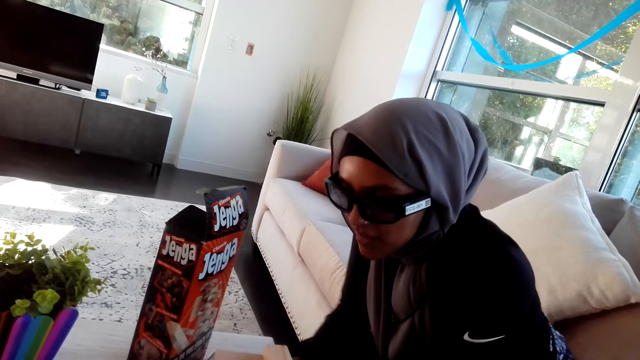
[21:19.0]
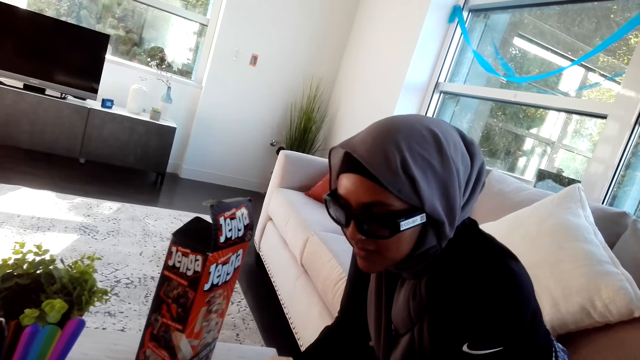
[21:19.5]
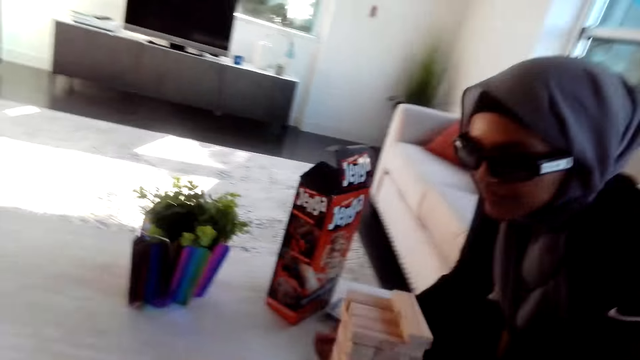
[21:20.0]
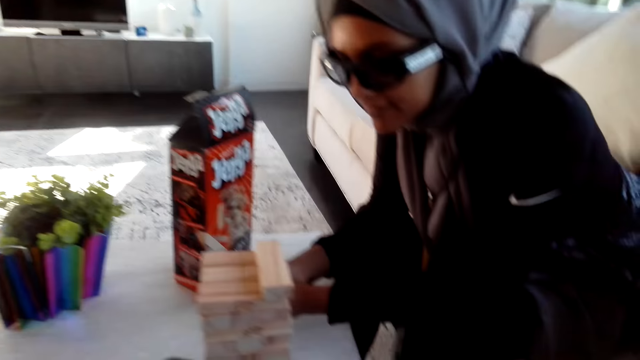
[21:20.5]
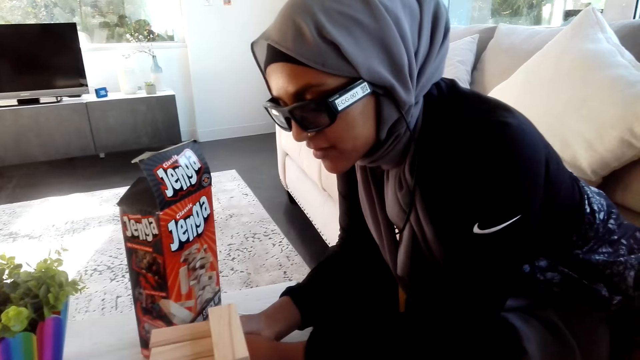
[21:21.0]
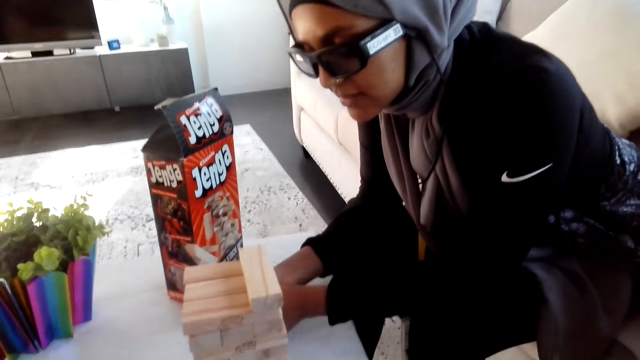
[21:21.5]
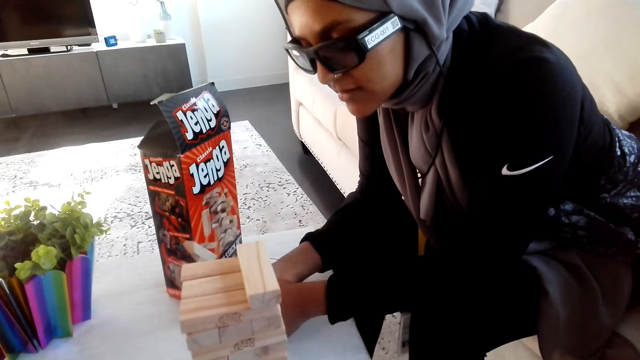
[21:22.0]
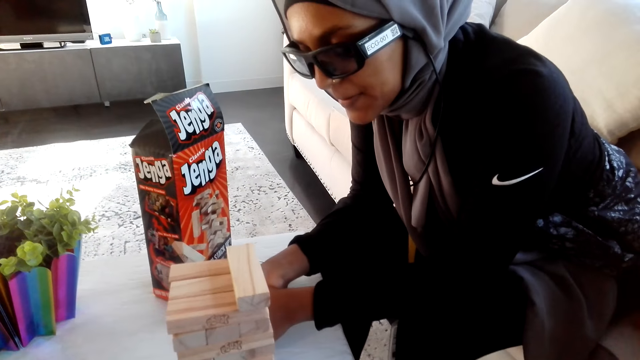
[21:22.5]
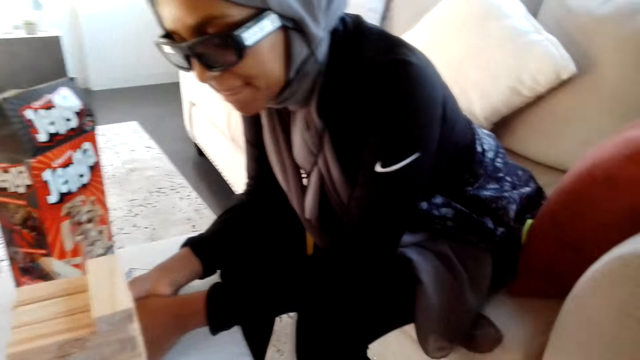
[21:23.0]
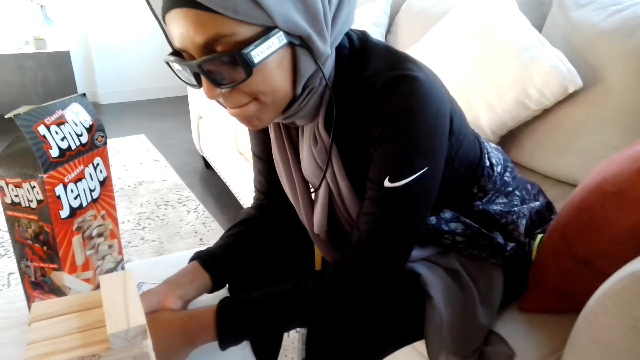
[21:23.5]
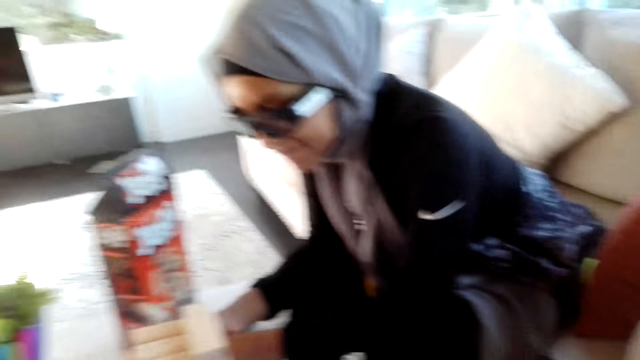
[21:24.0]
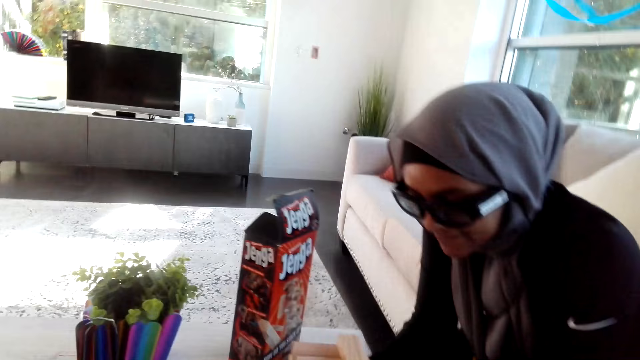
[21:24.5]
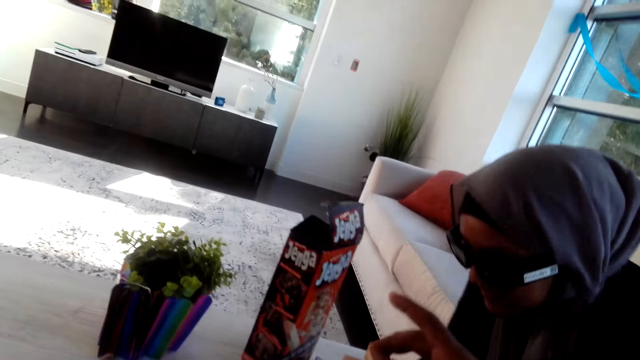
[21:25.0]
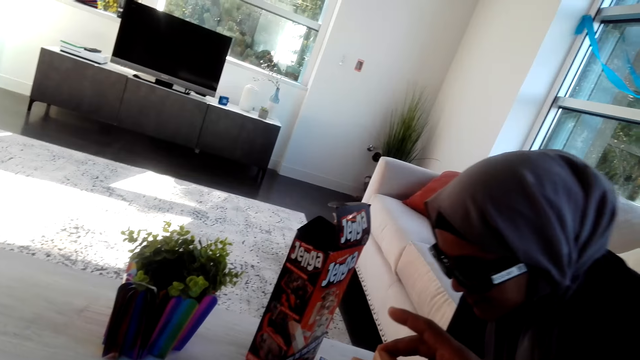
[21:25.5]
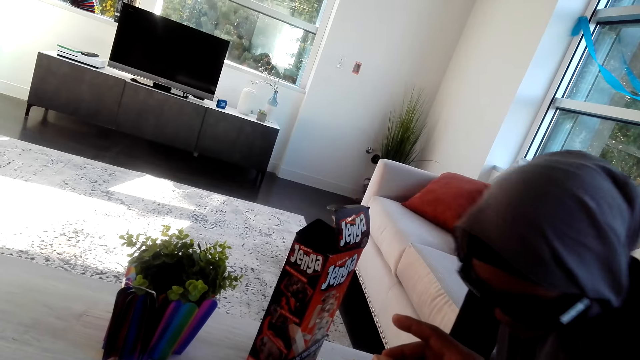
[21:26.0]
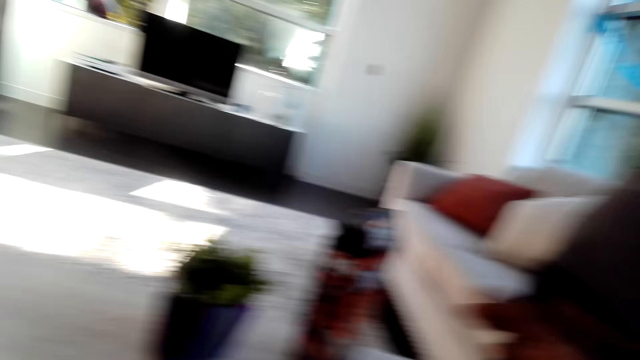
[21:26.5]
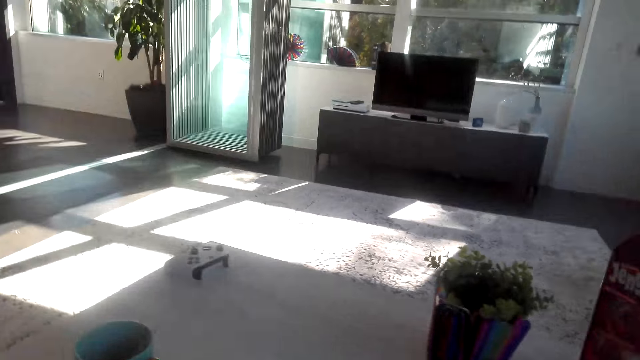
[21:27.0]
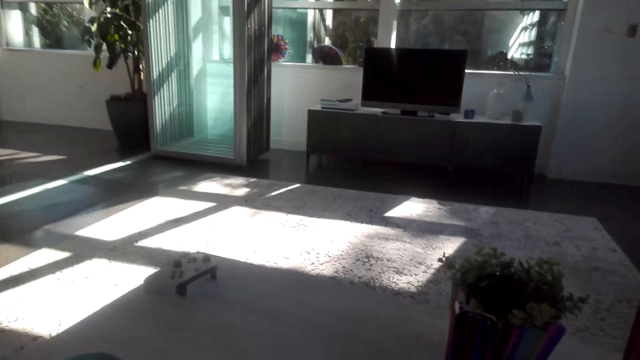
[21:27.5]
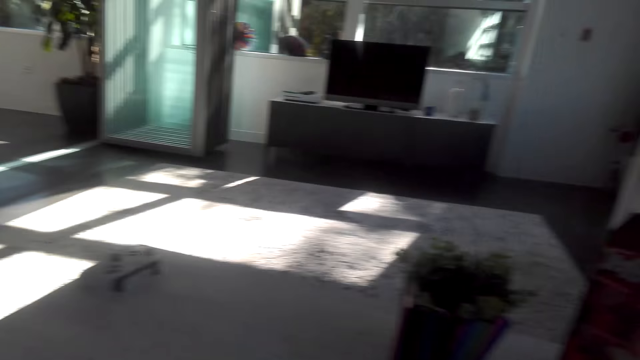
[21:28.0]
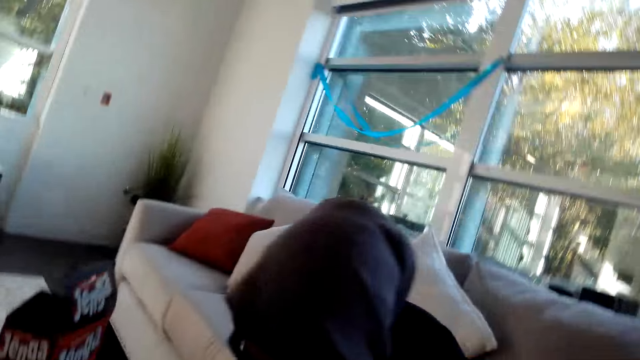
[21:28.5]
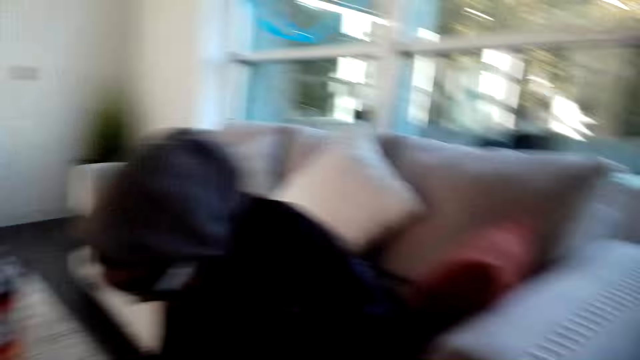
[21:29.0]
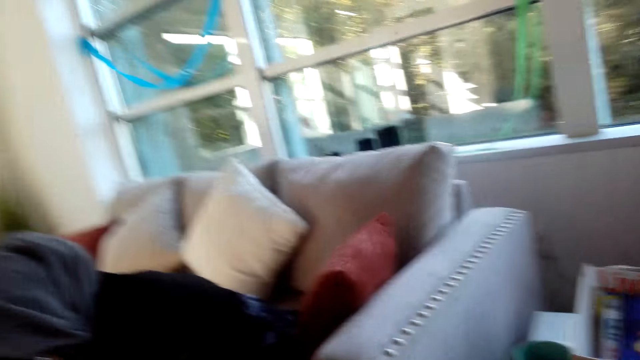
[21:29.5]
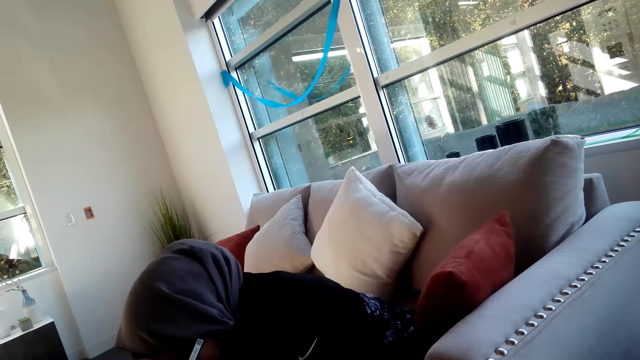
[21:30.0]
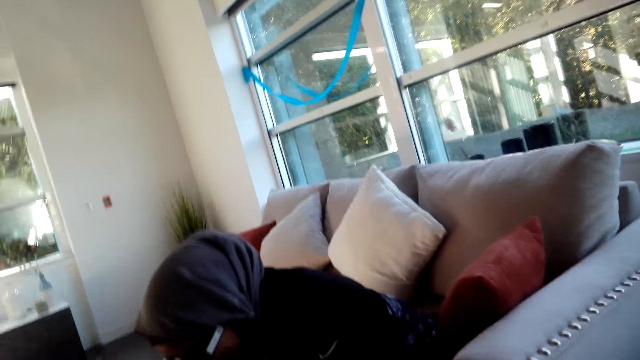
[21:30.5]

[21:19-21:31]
The camera wearer removes a wooden bar. They place the wooden bar on top of others. They look around.

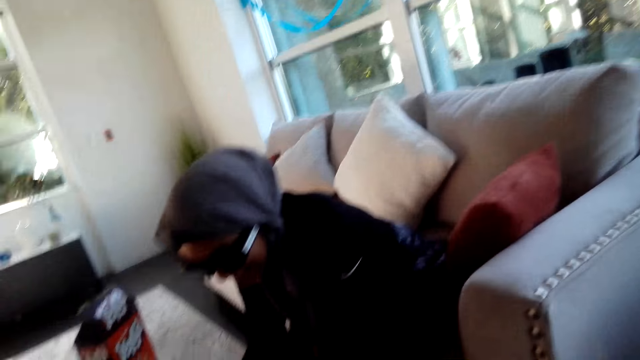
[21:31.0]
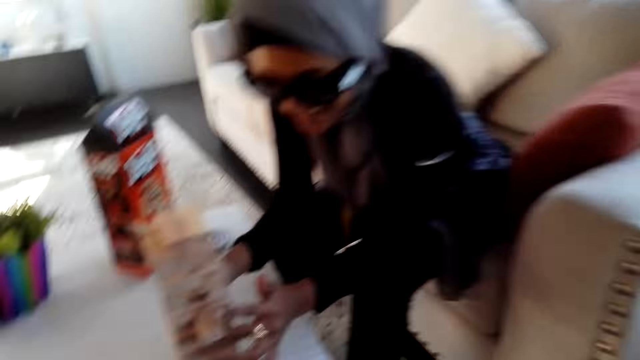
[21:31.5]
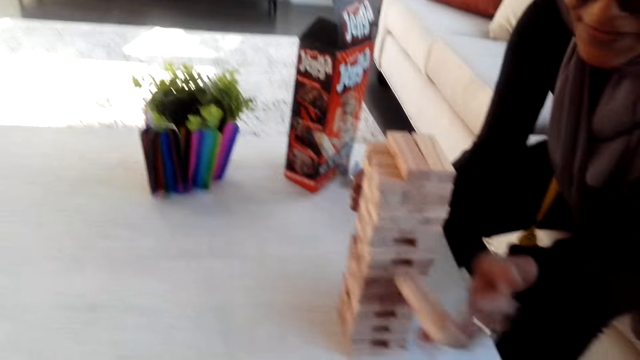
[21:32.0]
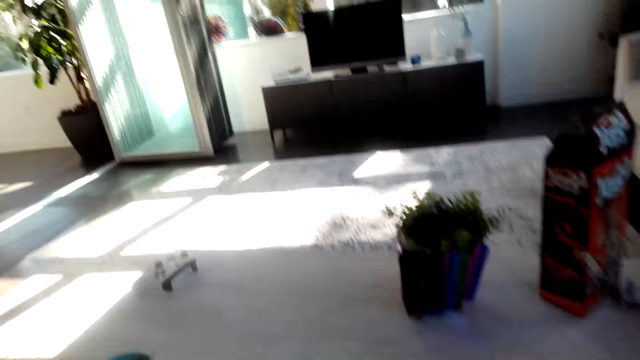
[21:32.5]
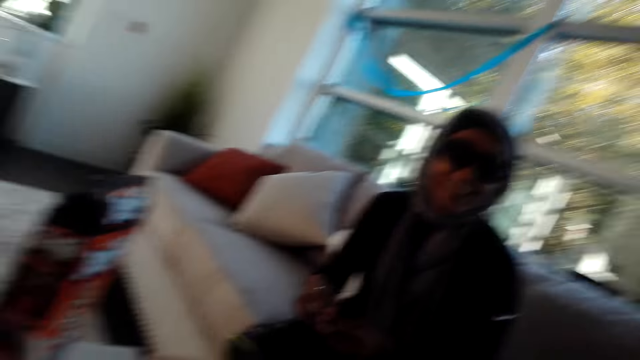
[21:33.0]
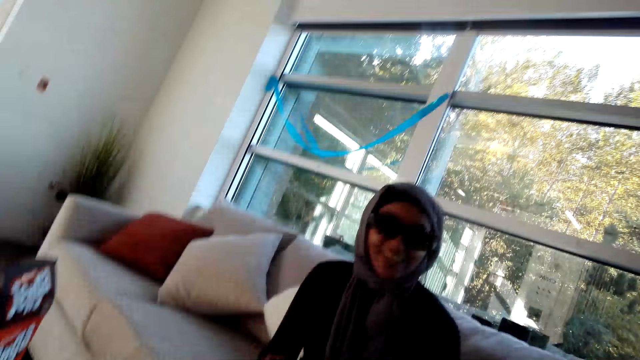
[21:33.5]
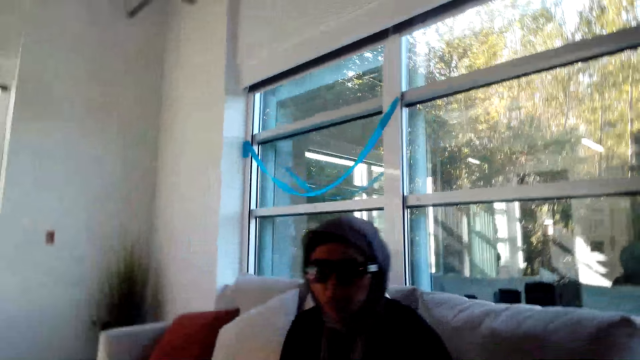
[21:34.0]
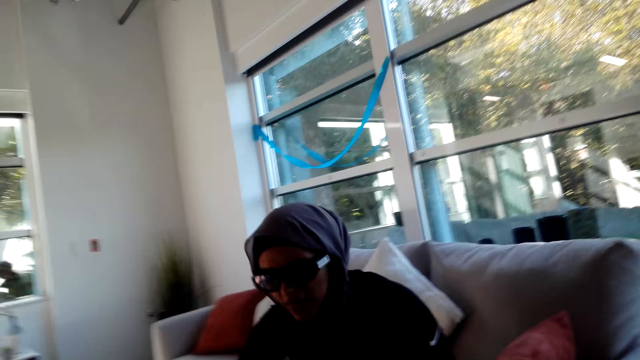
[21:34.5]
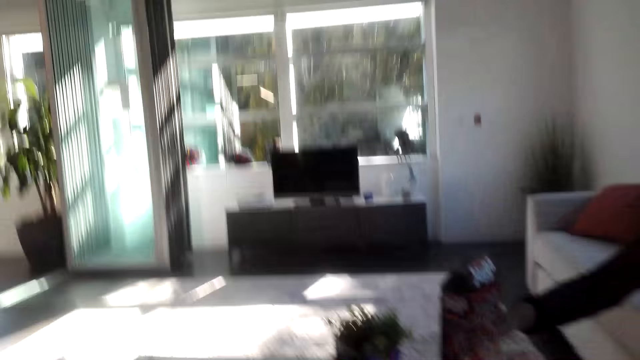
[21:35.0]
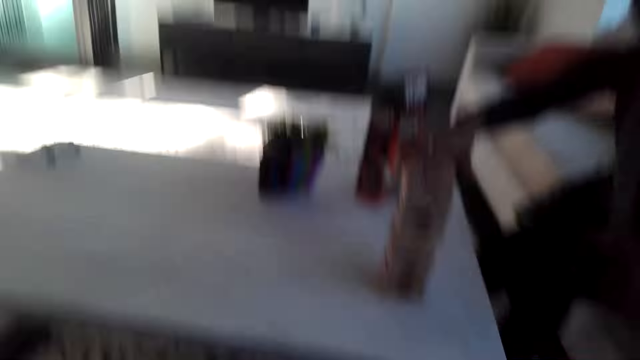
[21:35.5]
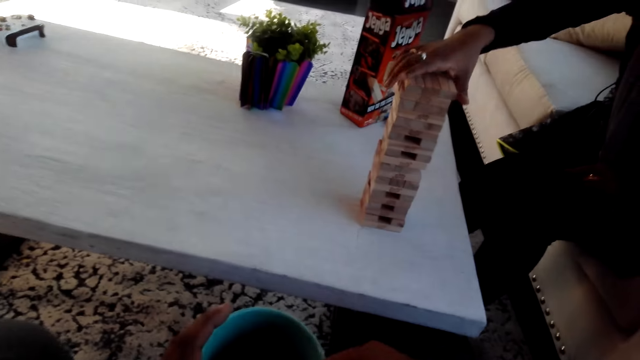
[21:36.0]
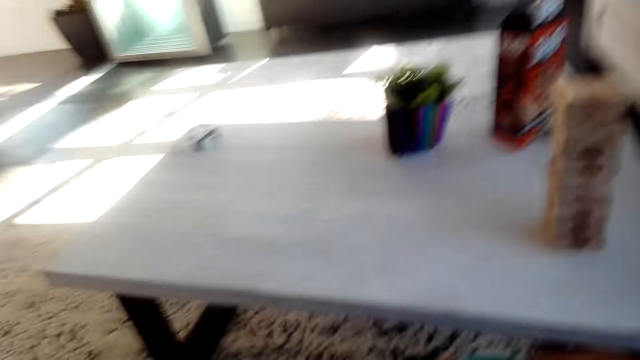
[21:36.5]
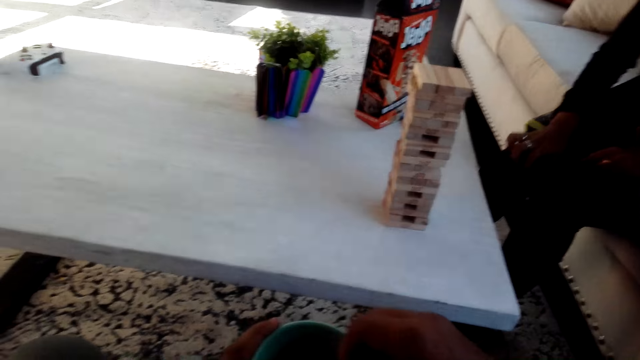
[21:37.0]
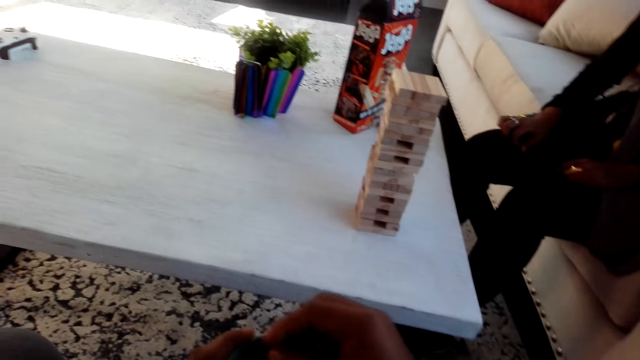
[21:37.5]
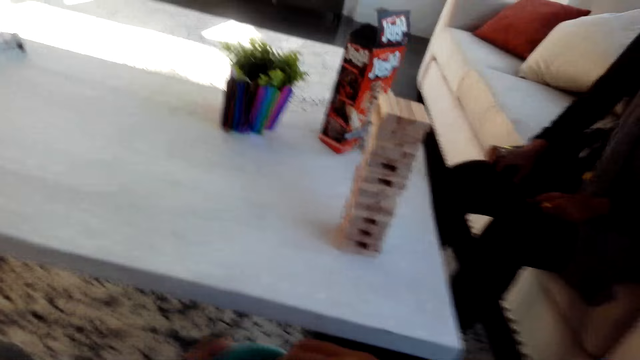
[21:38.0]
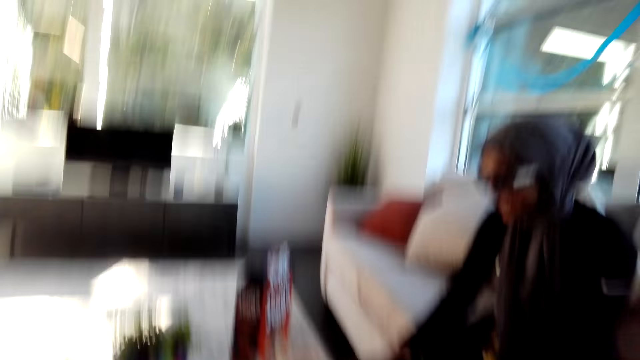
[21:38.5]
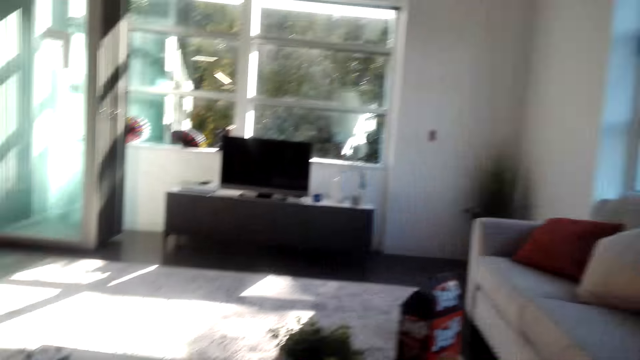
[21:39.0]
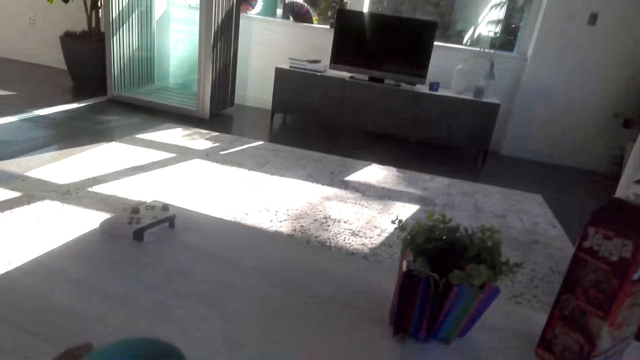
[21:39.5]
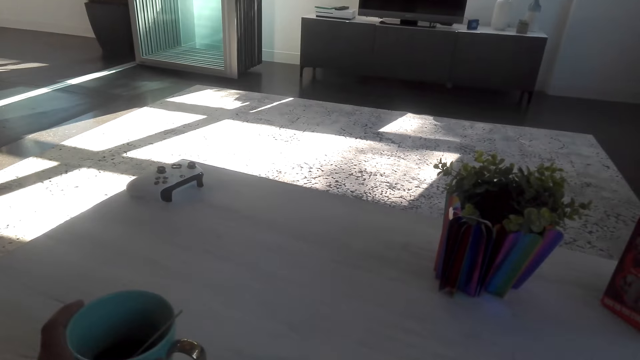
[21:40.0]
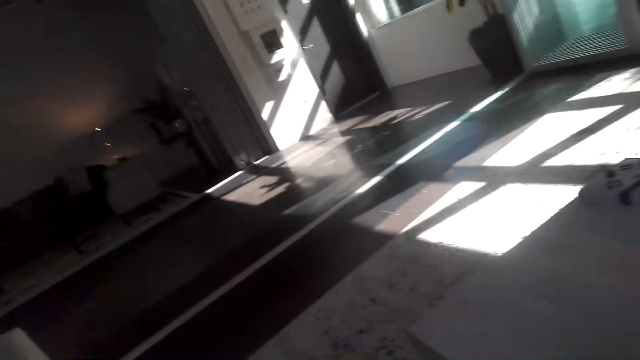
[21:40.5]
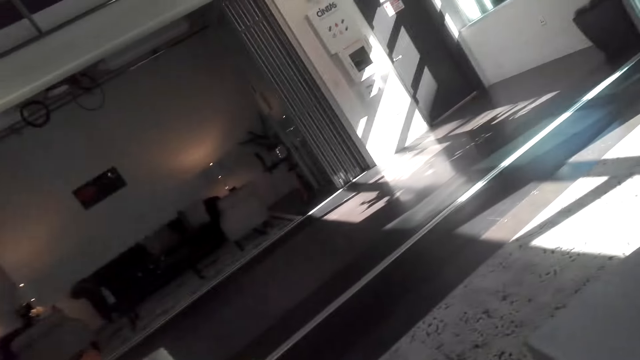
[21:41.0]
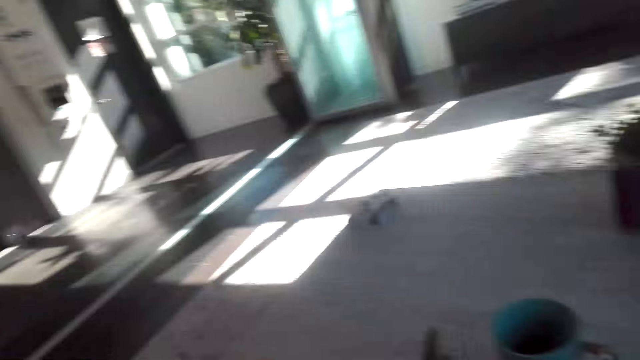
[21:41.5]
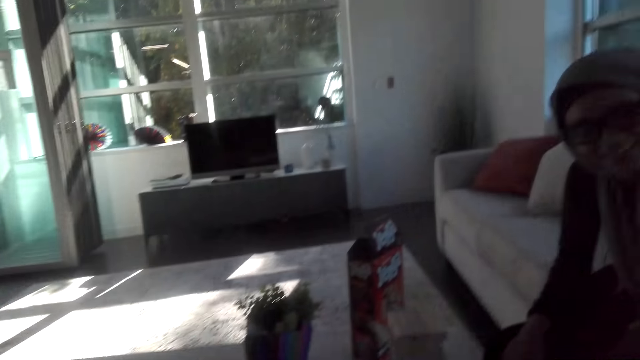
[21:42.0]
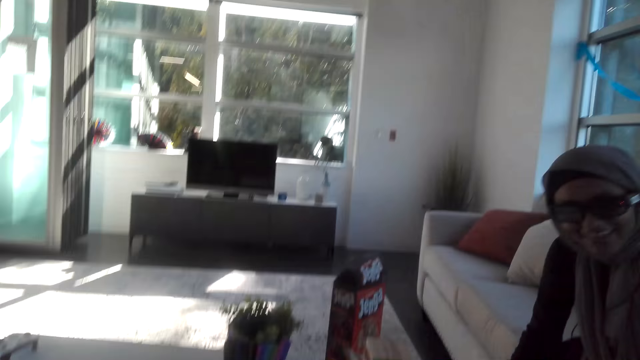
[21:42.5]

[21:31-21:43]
A lady removes a wooden bar or brick. The camera wearer looks around. The lady places the wooden bar on top of others. The camera wearer stirs coffee. They laugh. They look around.
